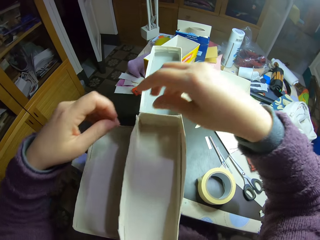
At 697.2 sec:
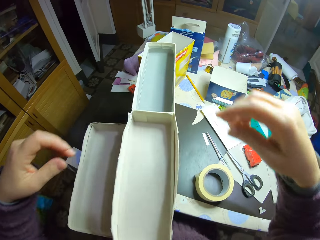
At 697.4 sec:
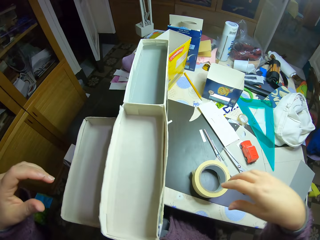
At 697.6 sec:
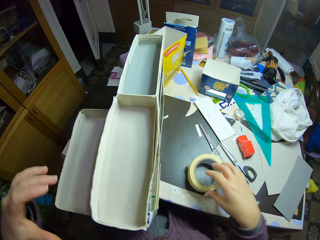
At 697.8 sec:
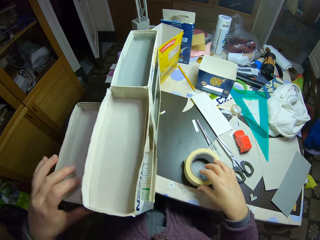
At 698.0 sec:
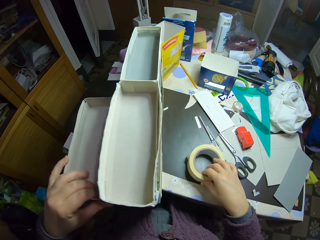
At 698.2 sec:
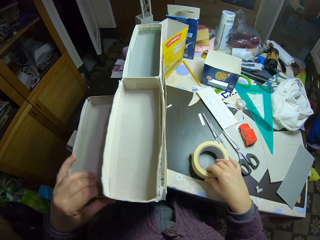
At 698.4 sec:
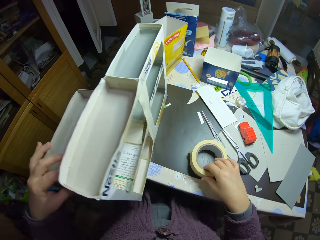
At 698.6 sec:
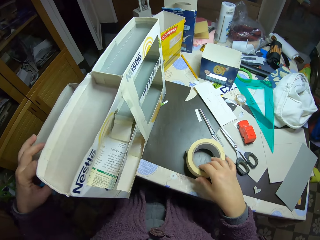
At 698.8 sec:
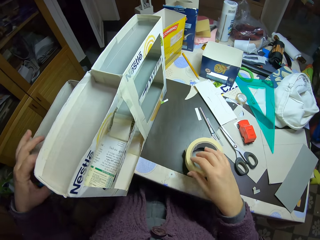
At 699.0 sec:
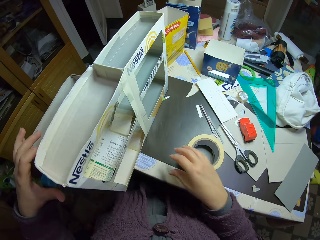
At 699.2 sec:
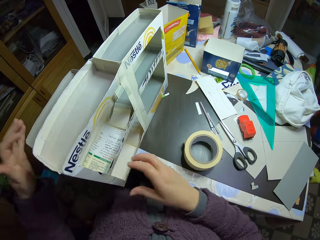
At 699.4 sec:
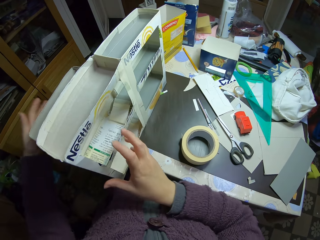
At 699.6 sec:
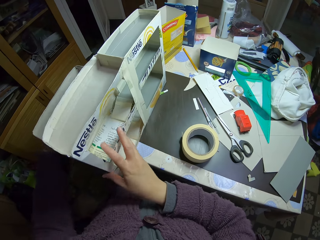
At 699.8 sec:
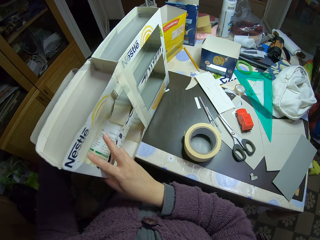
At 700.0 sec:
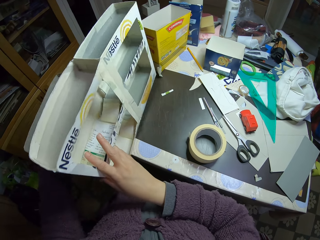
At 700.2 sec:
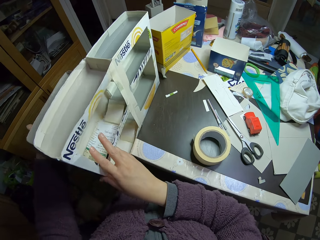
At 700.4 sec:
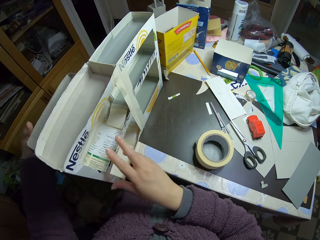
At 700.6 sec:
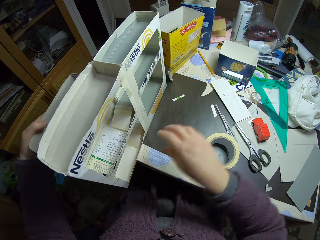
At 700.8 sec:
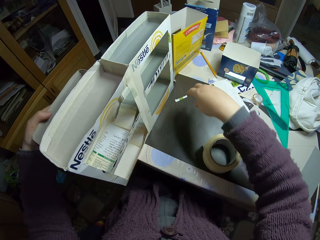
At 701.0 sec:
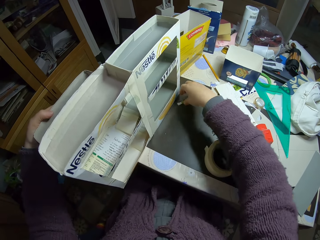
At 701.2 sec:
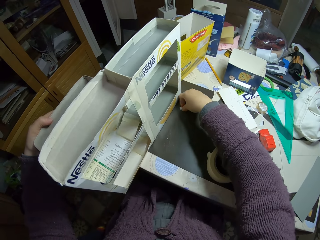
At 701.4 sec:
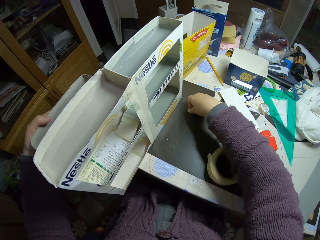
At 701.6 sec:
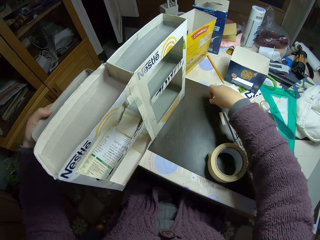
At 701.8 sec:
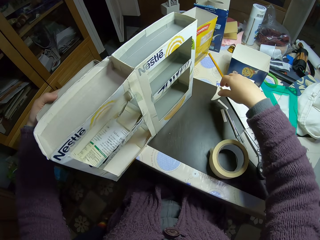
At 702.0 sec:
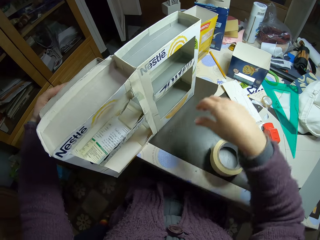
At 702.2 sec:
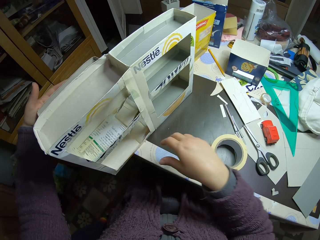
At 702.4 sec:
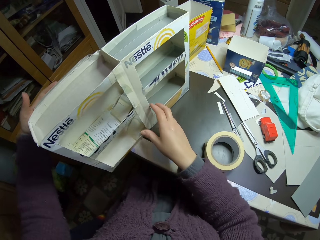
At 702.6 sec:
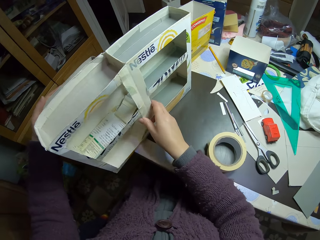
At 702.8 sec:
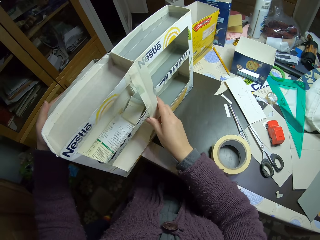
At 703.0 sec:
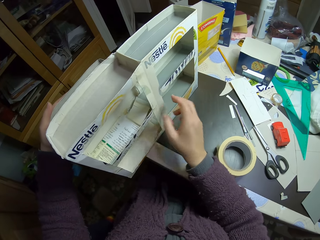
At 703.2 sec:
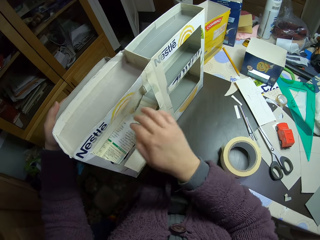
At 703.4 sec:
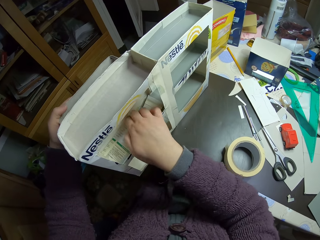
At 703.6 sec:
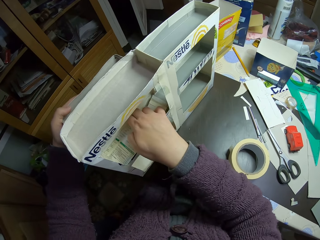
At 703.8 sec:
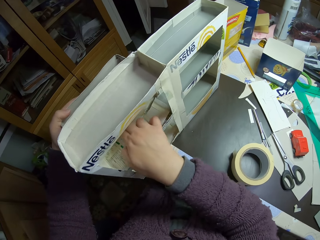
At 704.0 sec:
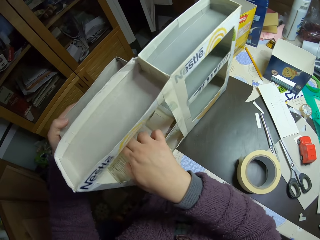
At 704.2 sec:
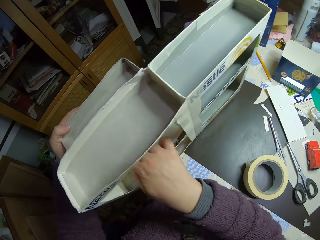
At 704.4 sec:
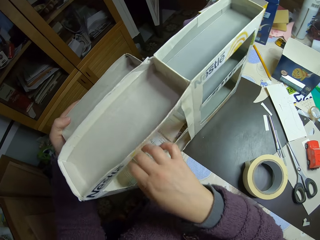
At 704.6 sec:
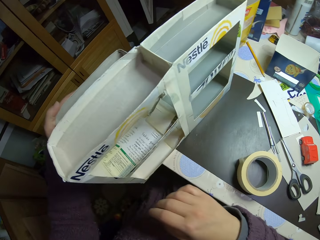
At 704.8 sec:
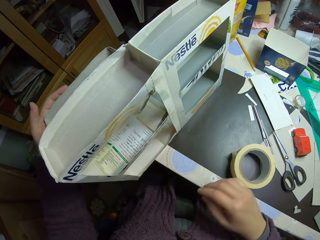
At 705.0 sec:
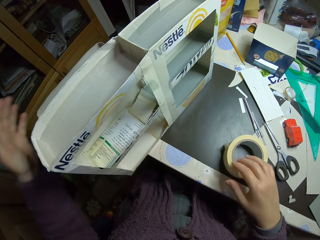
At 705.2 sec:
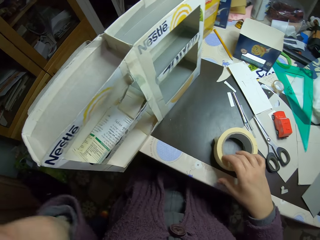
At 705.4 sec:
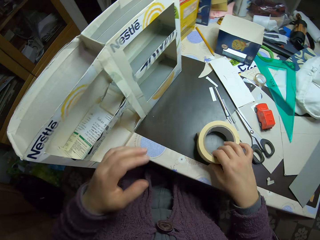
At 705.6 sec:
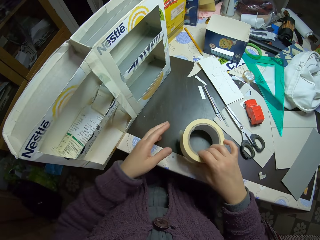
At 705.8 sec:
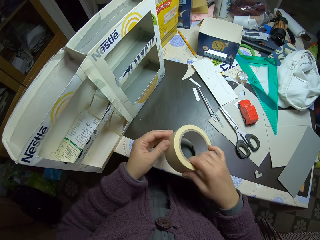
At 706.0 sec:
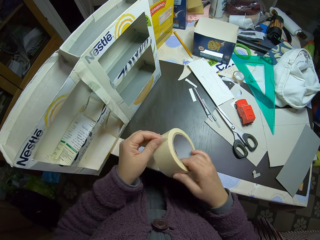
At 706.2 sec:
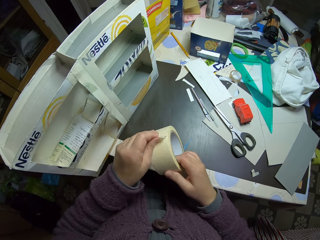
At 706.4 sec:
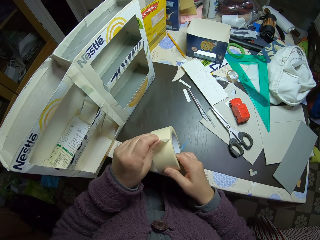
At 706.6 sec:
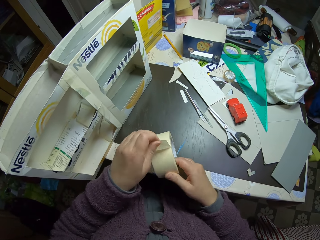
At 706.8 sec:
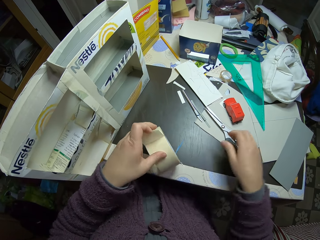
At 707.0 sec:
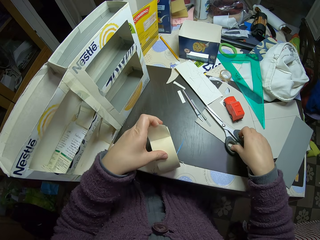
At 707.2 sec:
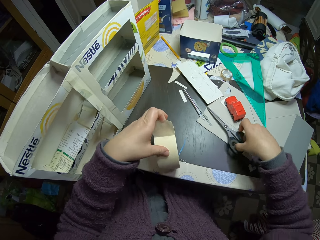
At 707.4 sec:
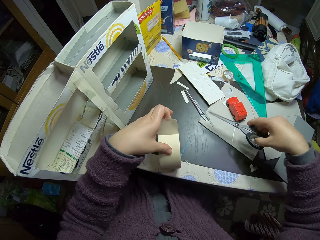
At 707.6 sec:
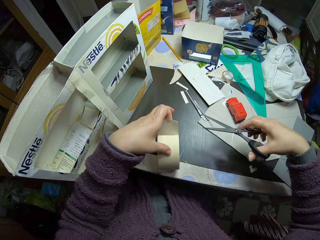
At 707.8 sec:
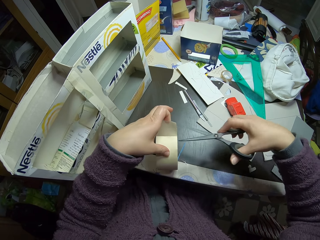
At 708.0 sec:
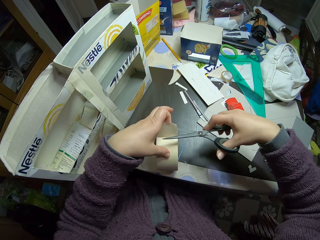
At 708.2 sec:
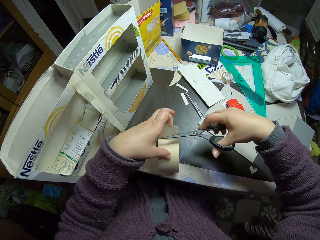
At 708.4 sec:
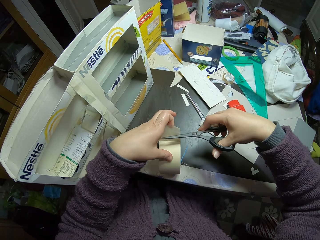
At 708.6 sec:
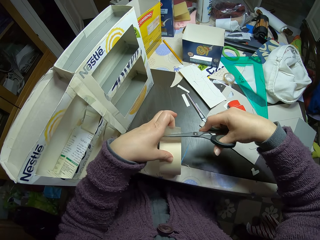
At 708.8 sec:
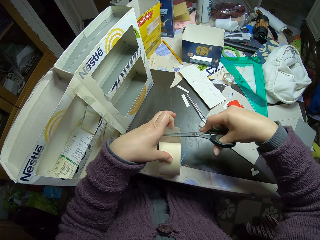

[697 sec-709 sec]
The camera wearer moves the carton toy car rack. They touch the sellotape. They pick the carton toy car rack. They place the carton toy car rack on the table. They move the paper model on the table. They move a piece of a carton. They align the carton toy car rack. They touch the carton toy car rack. They pick the paper tape or sellotape from the table. They pull the sellotape. They unwrap the paper tape. They place the sellotape roll on the table. They pick the scissors from the table. They cut the paper tape with the scissors.

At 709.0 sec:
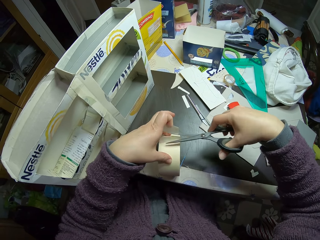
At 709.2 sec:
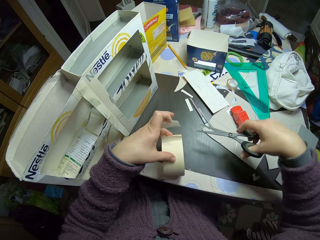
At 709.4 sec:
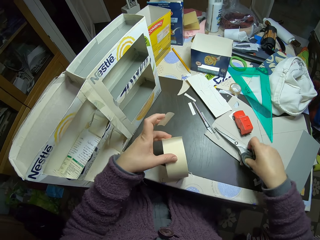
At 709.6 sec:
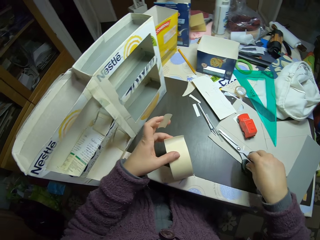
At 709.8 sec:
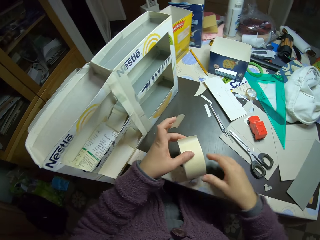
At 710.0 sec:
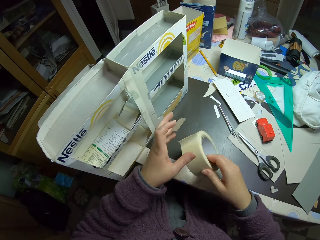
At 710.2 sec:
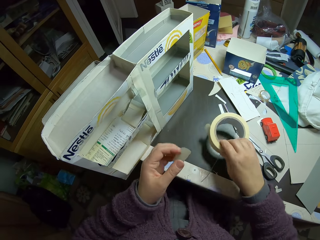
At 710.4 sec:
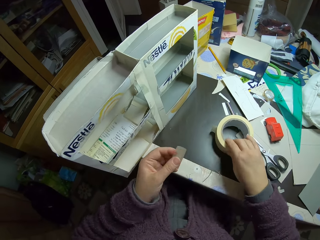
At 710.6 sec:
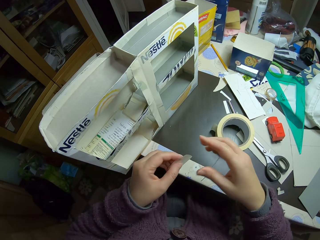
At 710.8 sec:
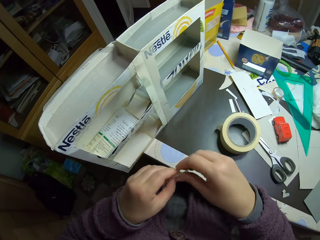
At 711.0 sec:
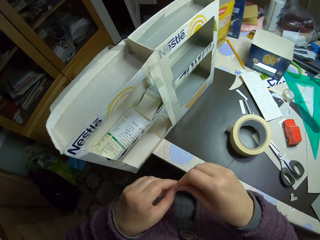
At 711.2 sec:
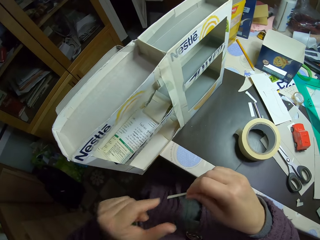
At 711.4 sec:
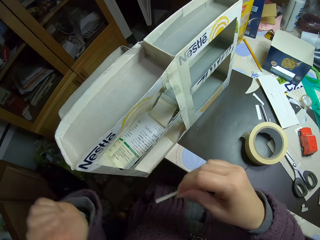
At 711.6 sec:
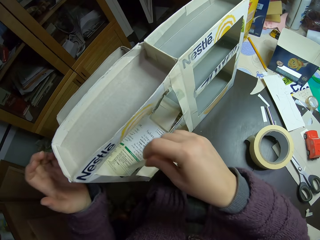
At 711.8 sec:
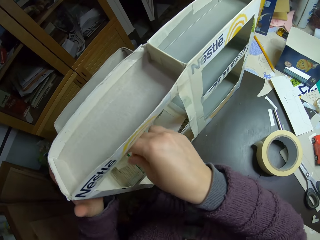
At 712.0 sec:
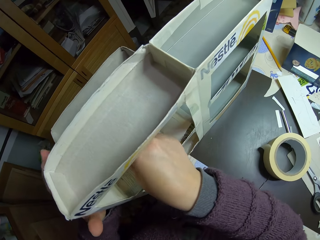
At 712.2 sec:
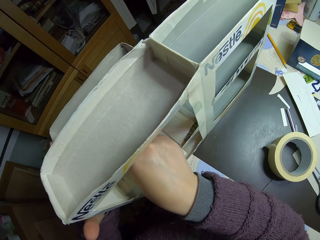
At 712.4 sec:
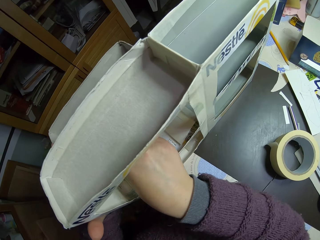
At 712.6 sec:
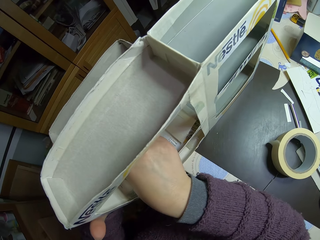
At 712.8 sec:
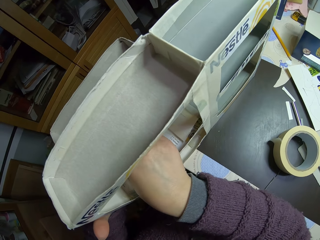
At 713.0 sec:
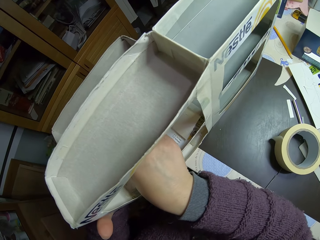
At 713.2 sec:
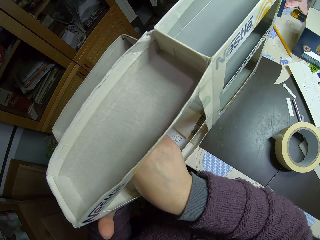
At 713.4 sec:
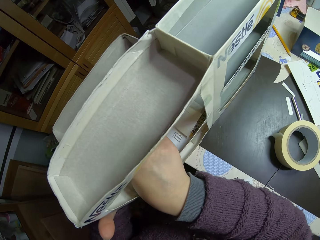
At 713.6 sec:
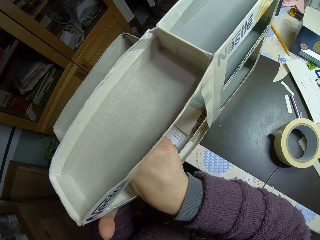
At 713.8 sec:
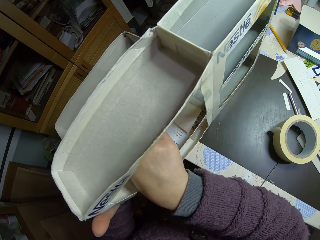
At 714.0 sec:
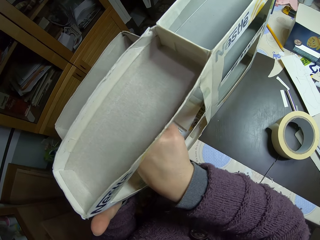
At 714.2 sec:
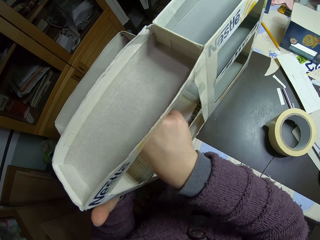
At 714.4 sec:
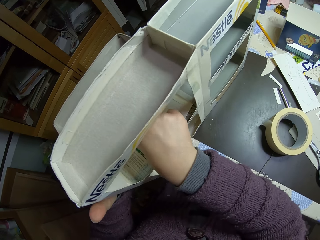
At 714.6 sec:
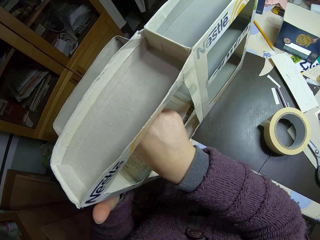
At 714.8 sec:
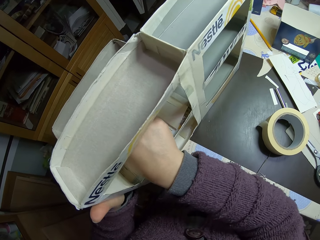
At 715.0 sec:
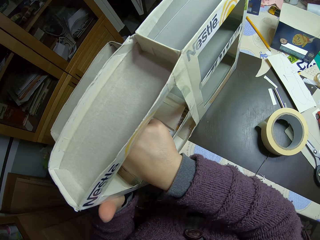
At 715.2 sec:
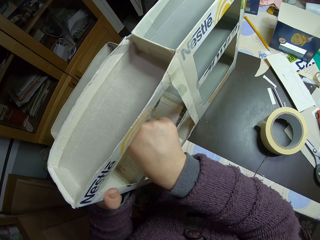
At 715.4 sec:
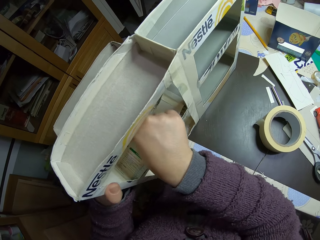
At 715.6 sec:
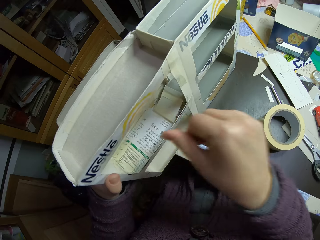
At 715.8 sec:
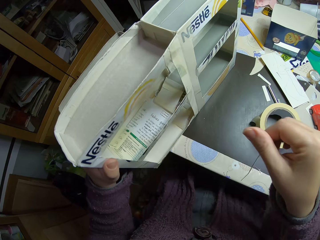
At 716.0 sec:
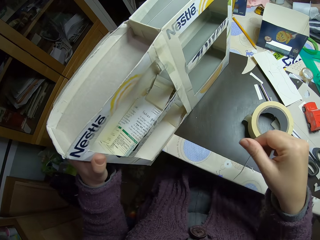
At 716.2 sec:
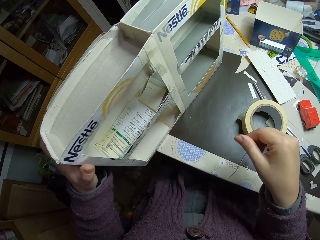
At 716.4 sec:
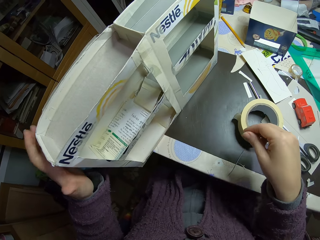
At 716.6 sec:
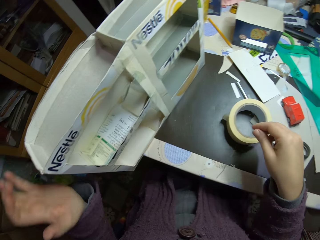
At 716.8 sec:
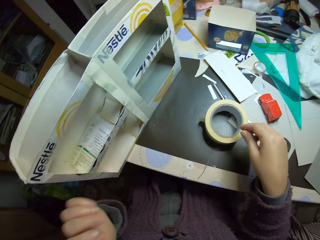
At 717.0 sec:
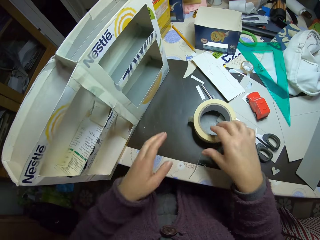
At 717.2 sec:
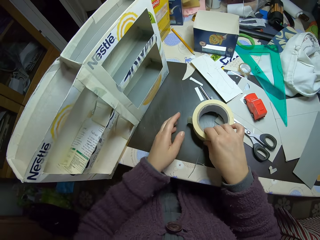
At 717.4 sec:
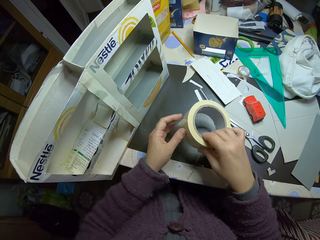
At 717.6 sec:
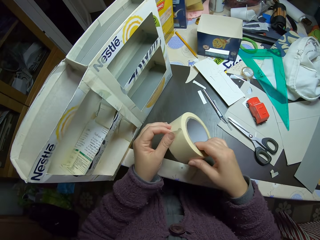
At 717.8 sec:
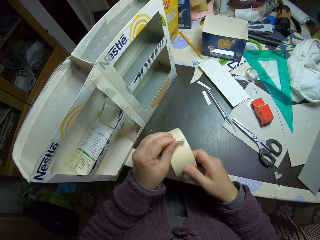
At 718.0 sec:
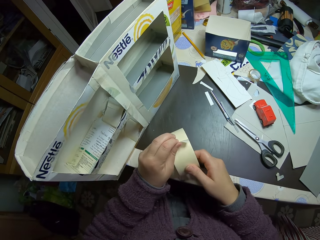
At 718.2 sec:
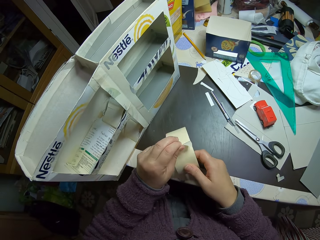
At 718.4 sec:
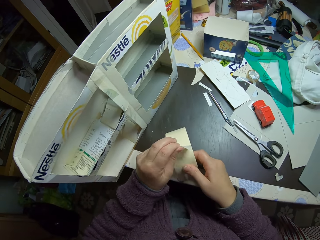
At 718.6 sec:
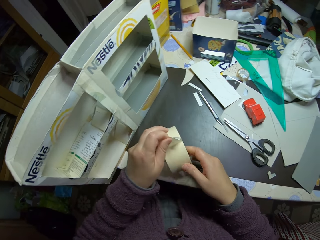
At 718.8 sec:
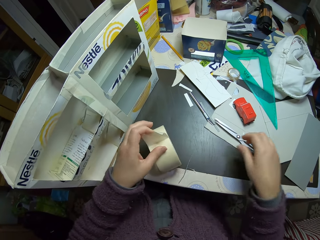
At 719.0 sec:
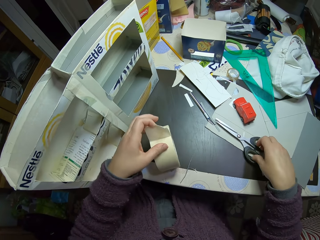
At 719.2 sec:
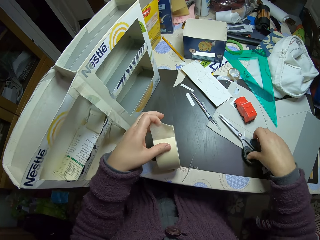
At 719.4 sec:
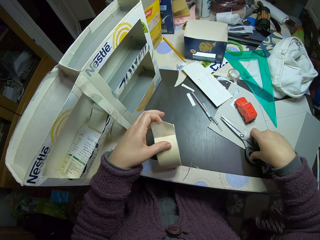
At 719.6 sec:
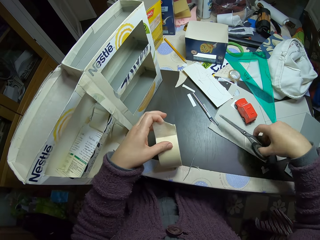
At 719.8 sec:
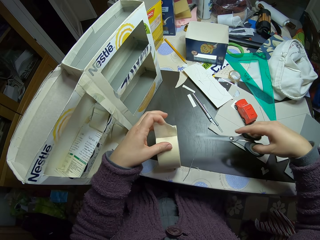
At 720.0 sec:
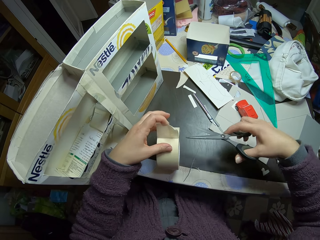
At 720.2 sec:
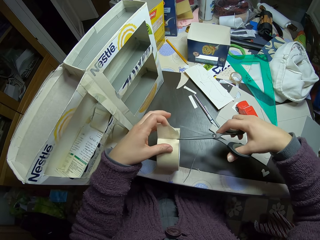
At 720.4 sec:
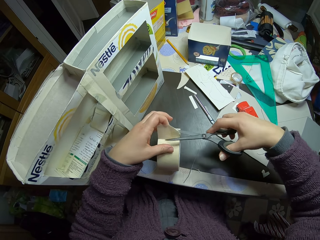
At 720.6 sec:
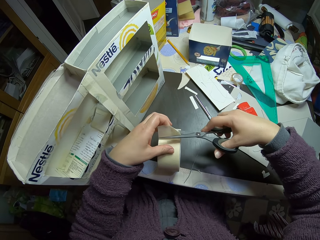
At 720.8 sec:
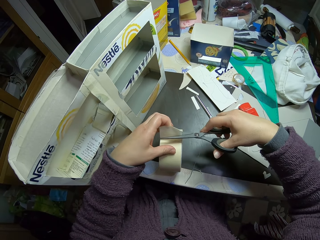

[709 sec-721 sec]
The camera wearer holds the sellotape piece. They place the scissors on the table. They pick the sellotape and place the sellotape on the table. They pass the sellotape piece to the right hand. They hold the carton toy car rack. They gum the paper model with the paper tape. They move the carton toy car rack. They pick the paper tape or sellotape from the table. They pull the sellotape. They unwrap the paper tape. They place the sellotape on the table. They pick the scissors from the table. They cut the sellotape with the scissors.
